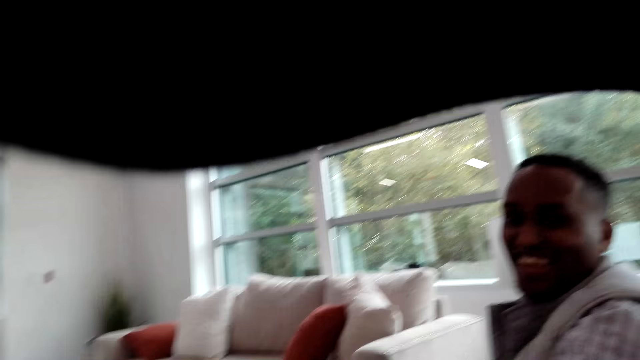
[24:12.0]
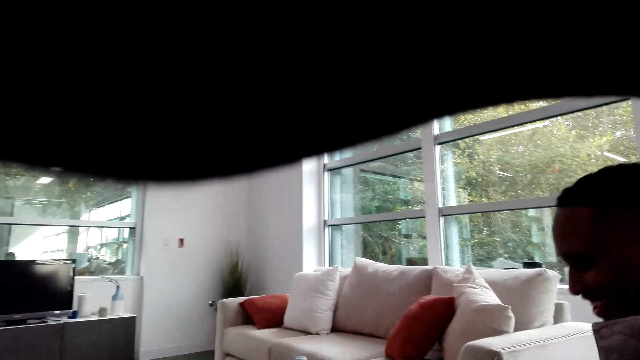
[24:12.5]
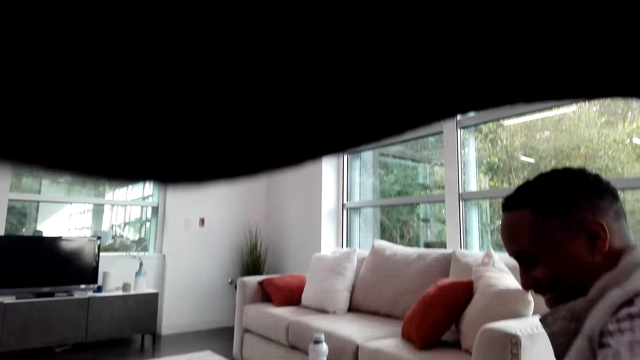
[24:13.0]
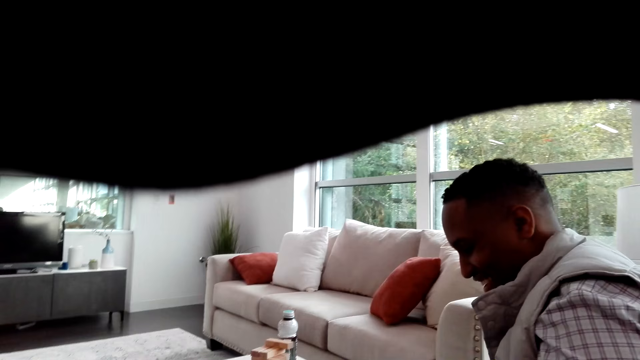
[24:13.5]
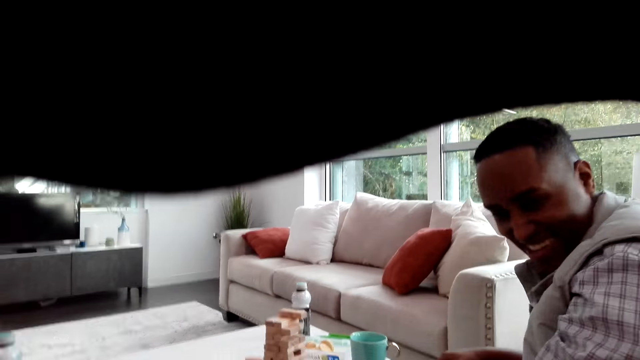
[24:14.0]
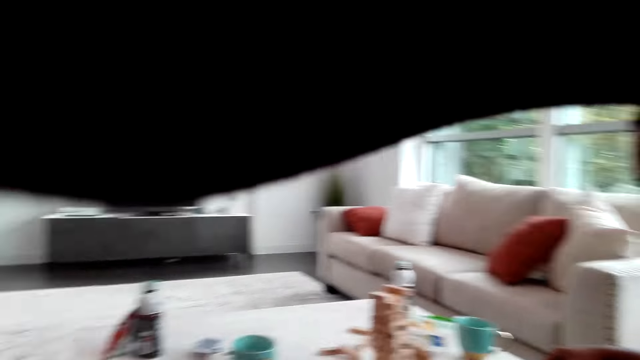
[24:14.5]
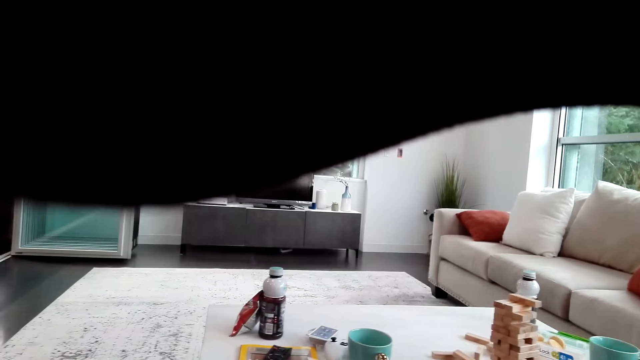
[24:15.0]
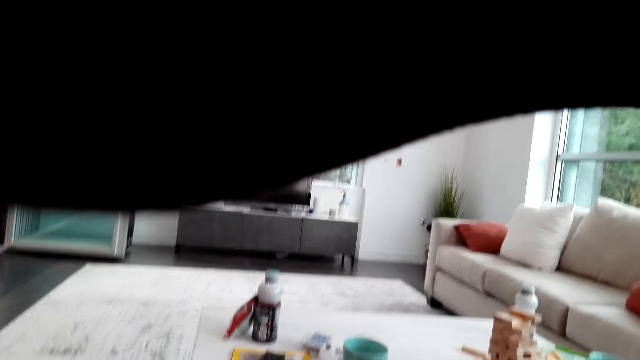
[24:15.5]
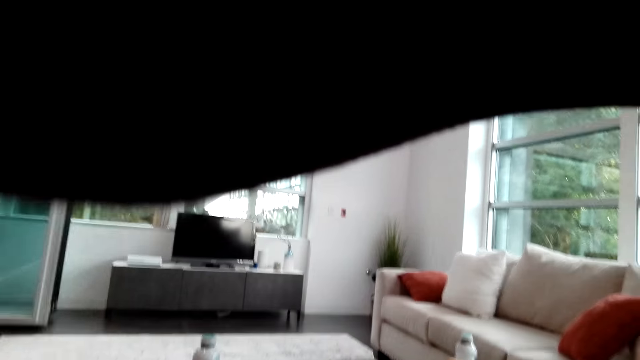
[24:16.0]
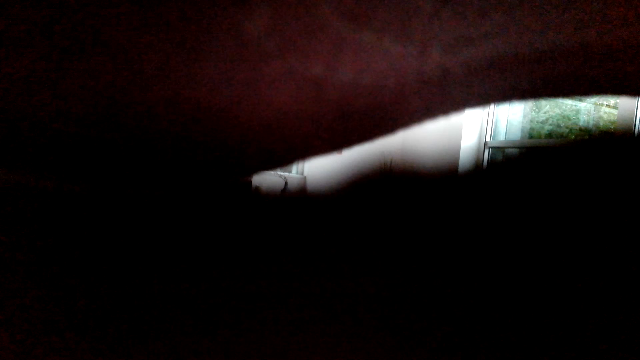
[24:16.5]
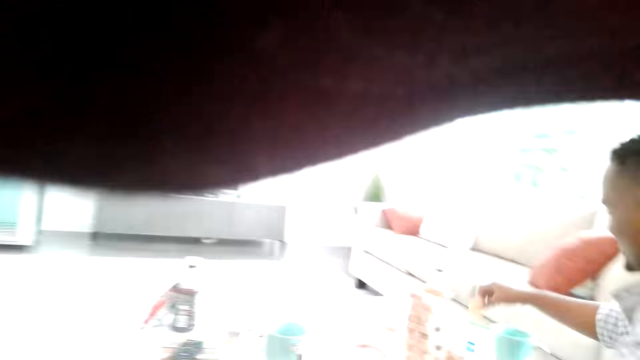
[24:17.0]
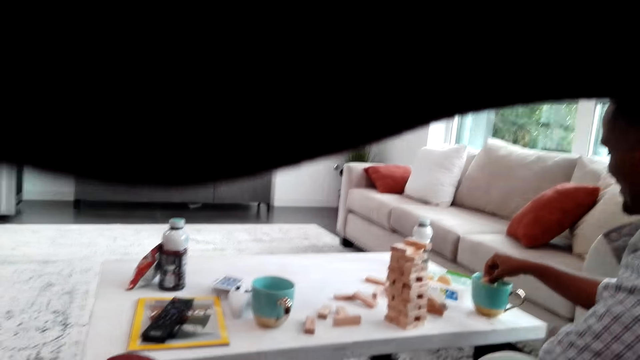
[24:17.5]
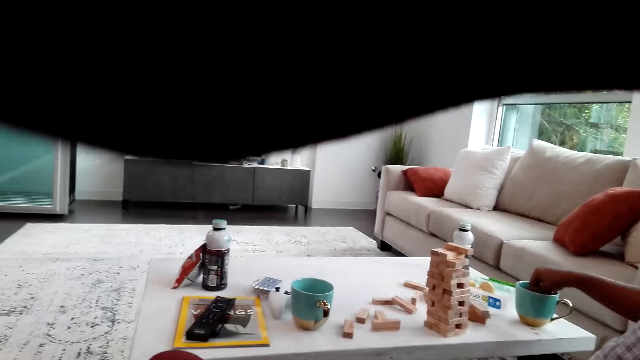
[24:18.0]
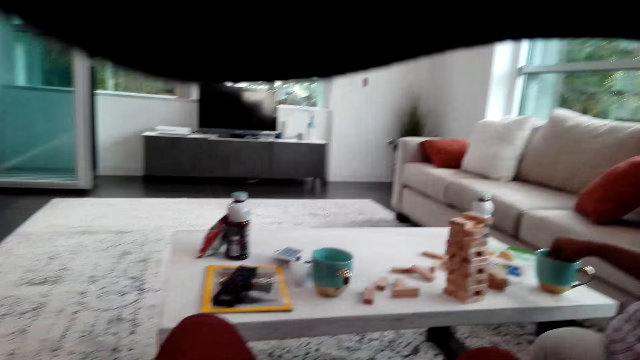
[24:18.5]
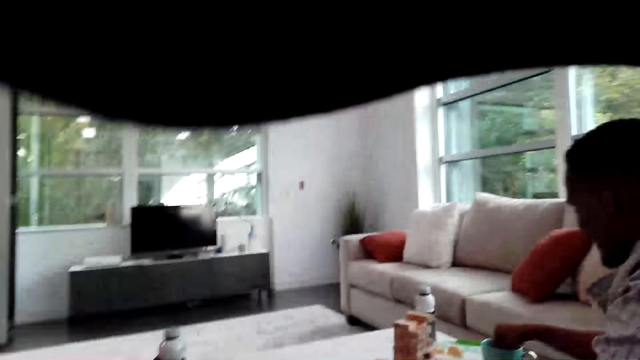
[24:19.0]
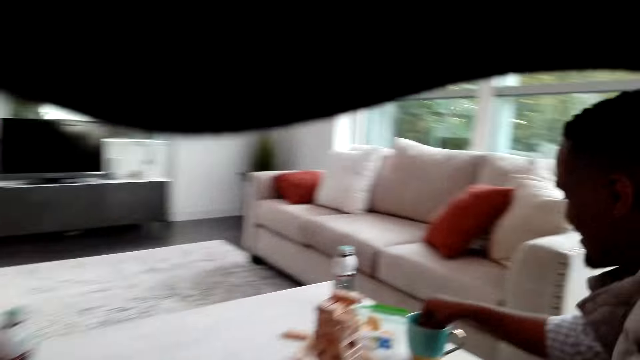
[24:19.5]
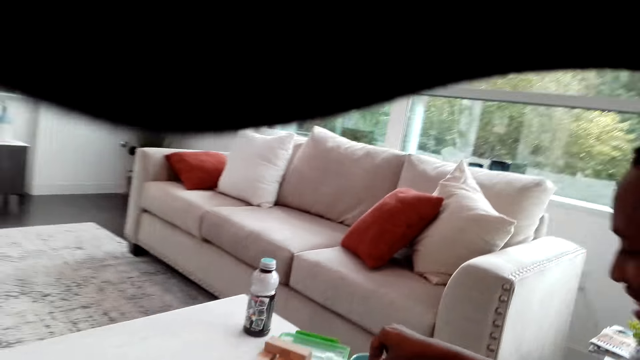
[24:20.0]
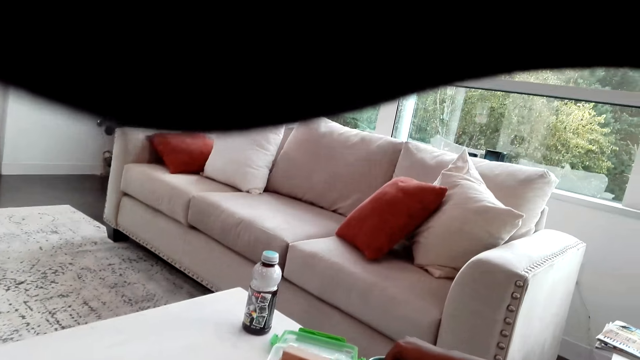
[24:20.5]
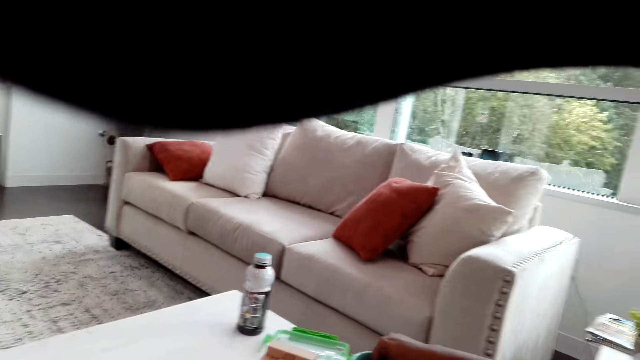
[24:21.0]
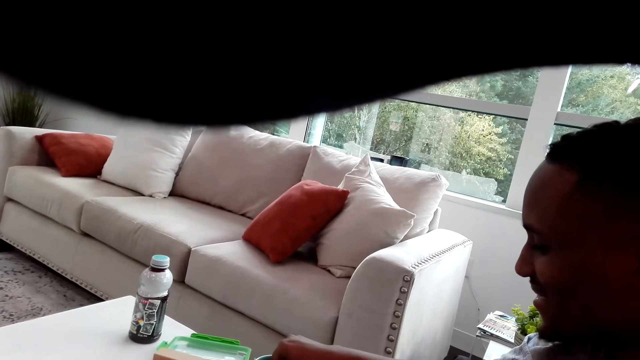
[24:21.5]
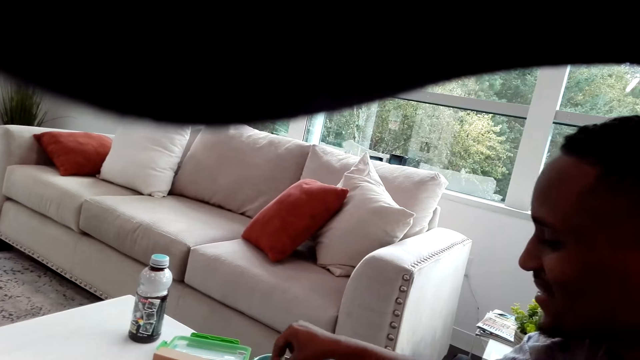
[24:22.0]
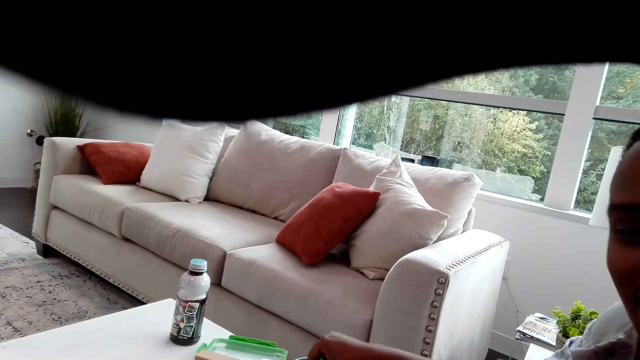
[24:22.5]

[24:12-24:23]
A man nods his head. The camera wearer looks around the room. The man dips a biscuit in the coffee. The man mixes the coffee.

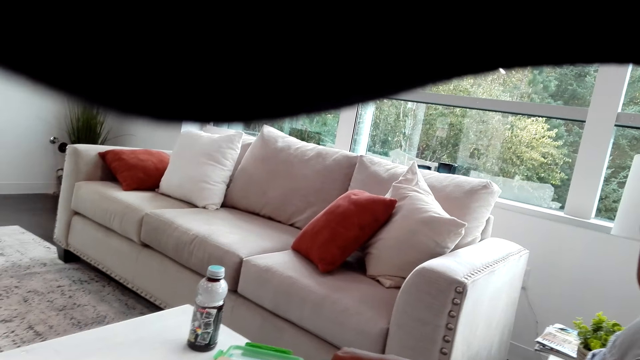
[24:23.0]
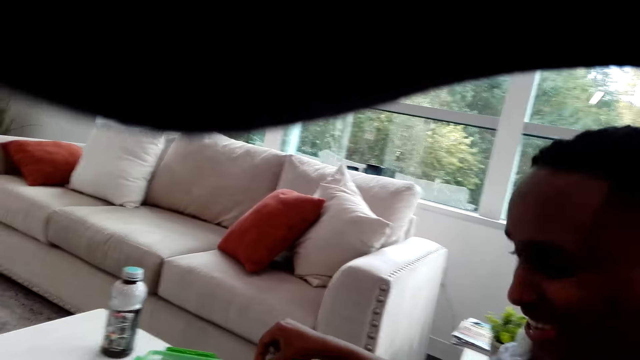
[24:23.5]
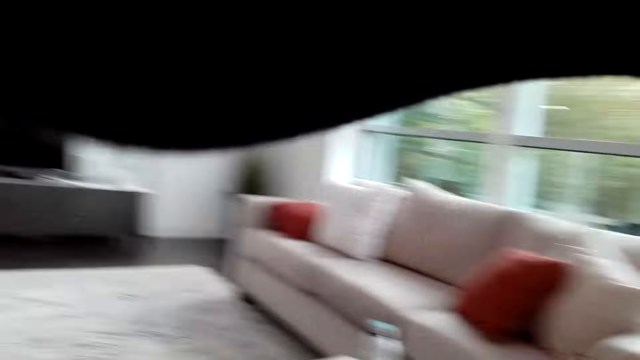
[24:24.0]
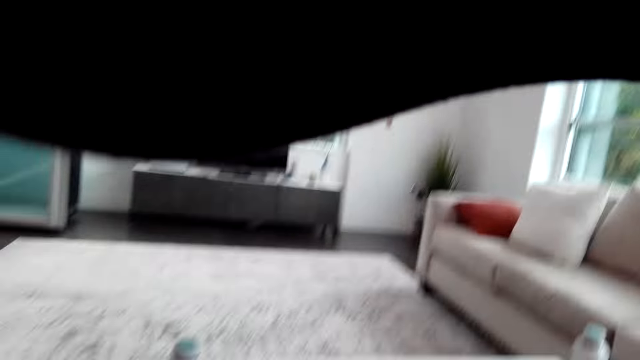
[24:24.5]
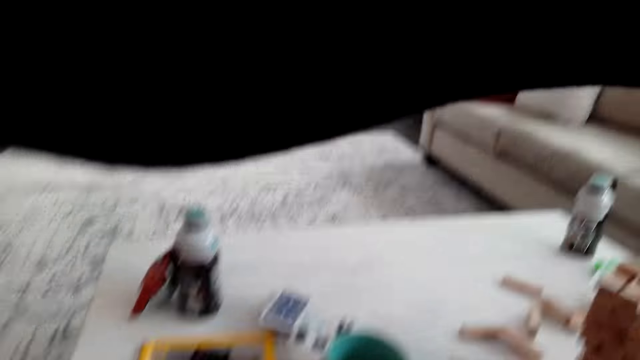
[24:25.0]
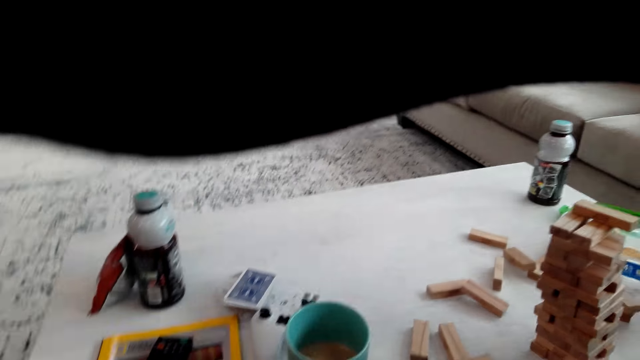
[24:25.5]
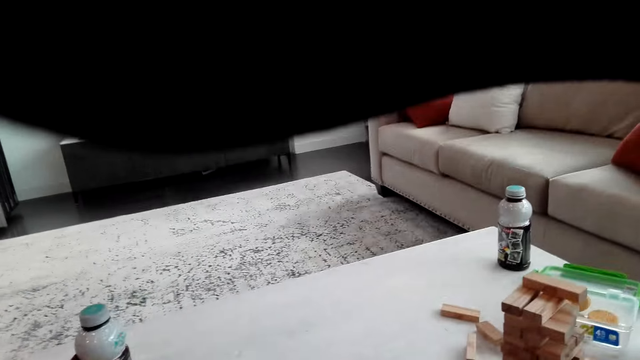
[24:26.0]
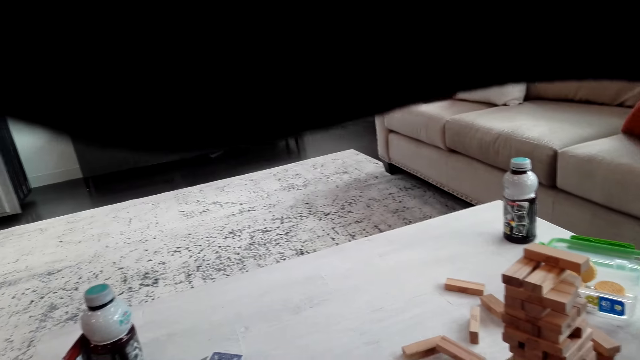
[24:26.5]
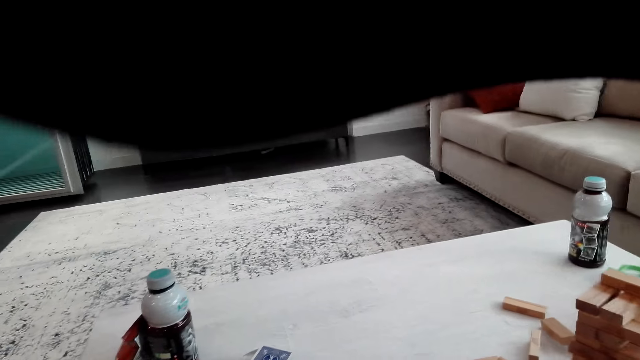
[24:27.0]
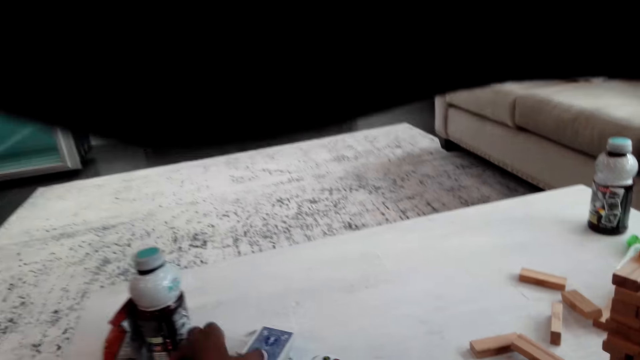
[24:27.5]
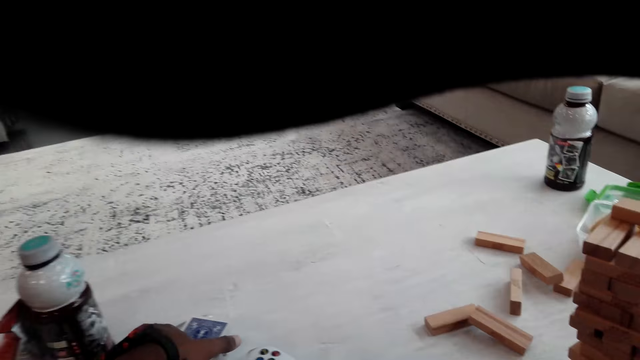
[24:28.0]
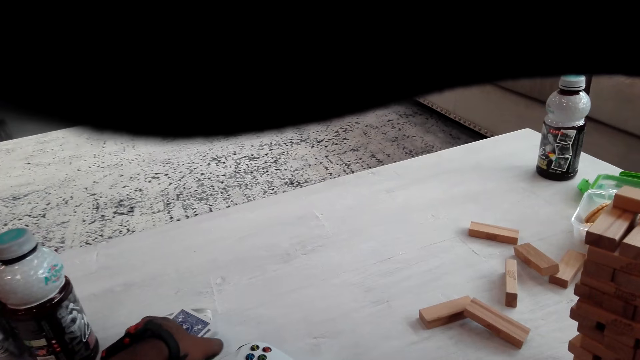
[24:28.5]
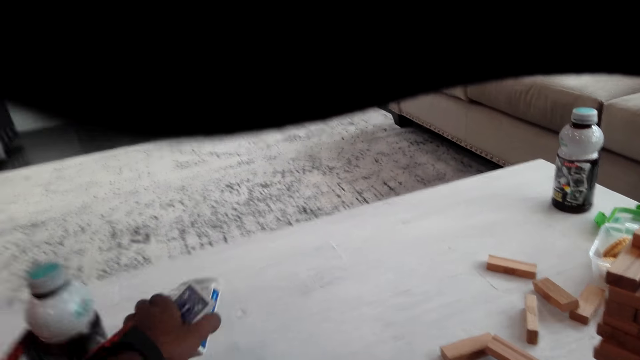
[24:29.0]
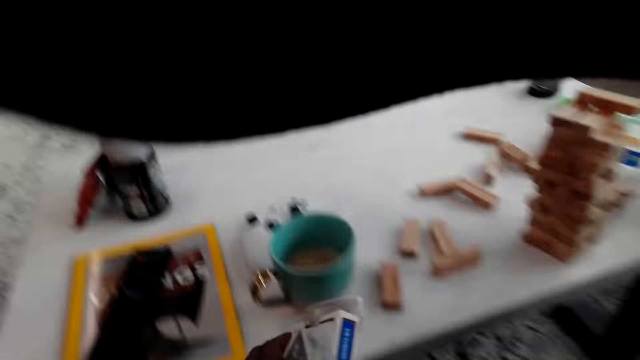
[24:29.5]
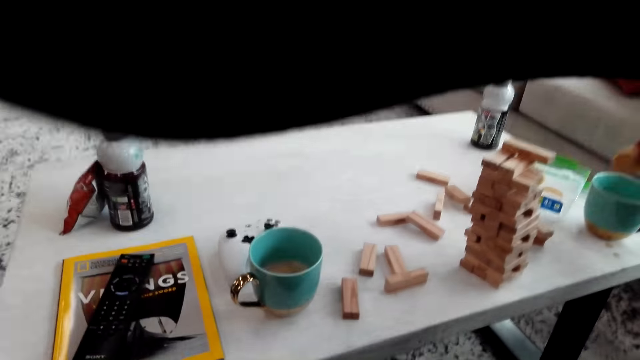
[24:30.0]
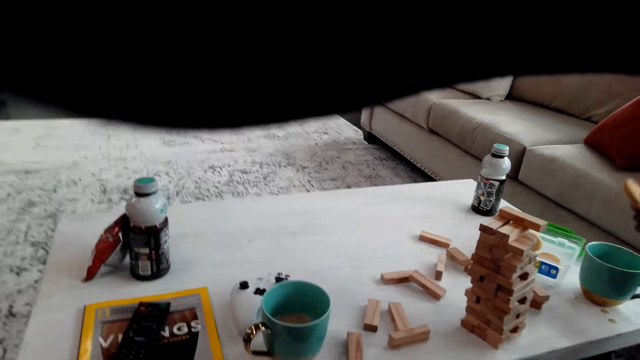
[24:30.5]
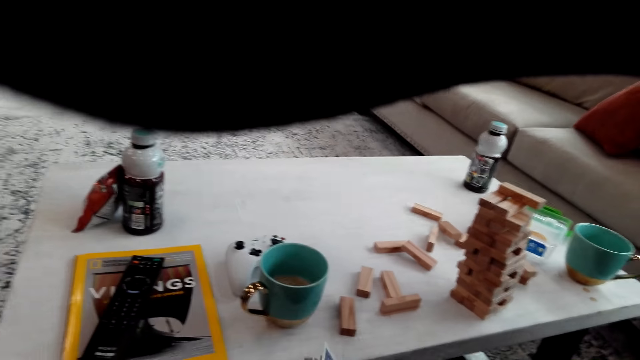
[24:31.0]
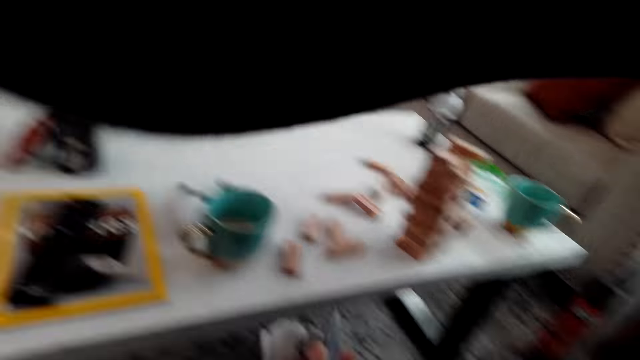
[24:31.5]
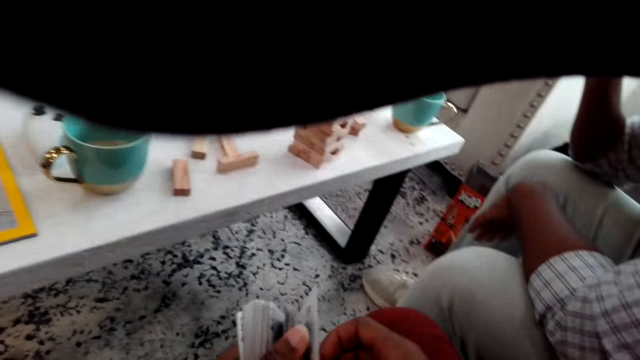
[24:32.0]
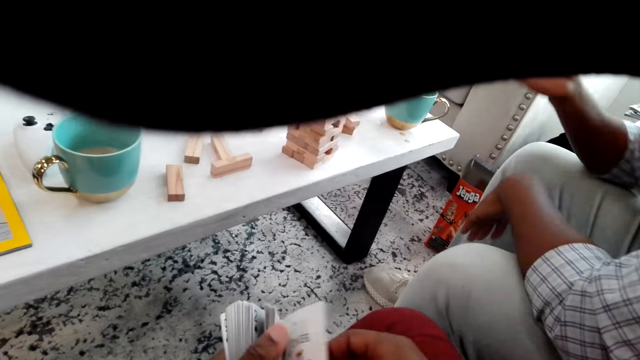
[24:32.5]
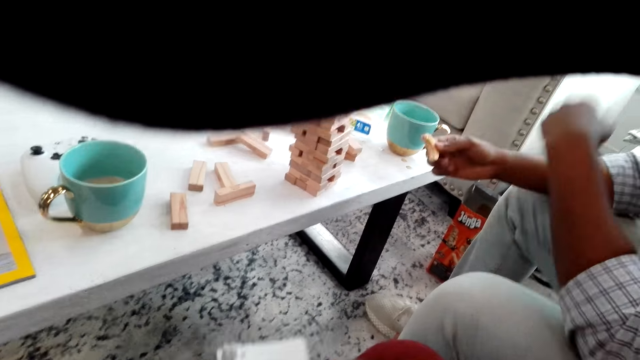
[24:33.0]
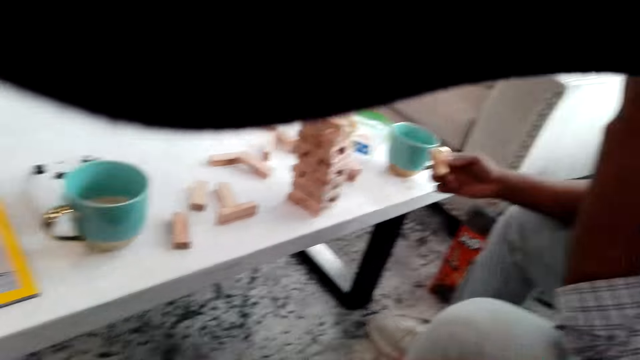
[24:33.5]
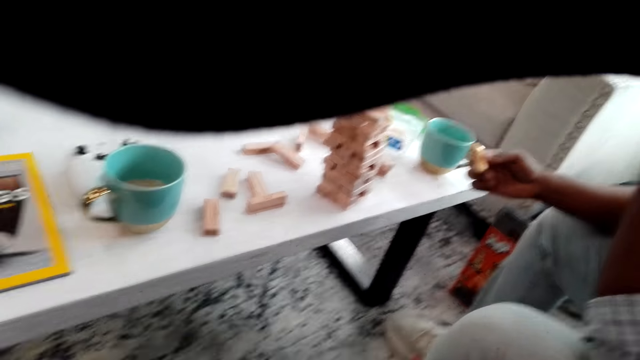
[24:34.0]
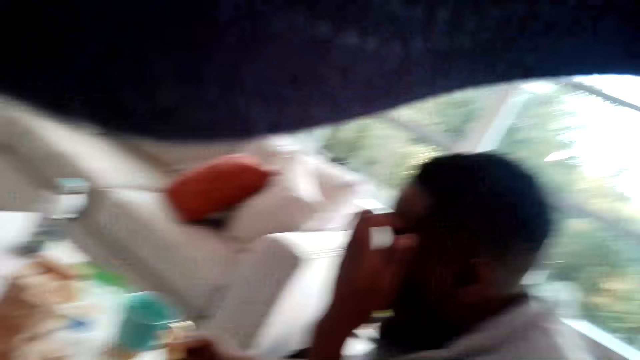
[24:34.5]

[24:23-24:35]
The camera wearer looks around the table. They pick the cards and box from the table. They shuffle the cards. They arrange a card on the others.
